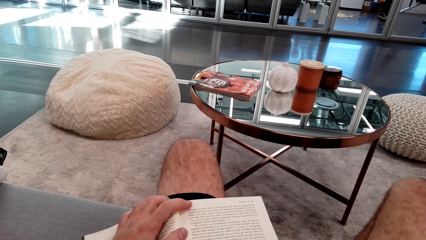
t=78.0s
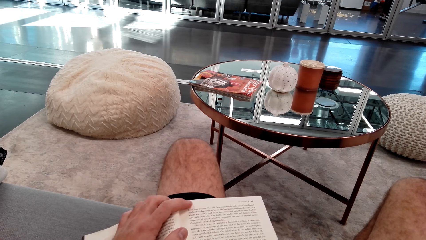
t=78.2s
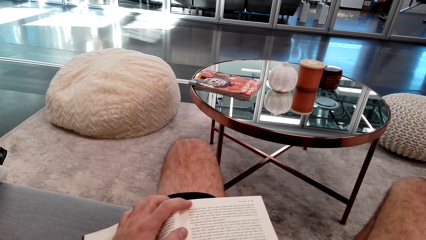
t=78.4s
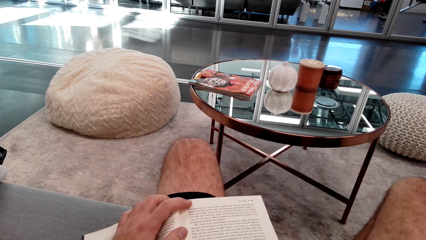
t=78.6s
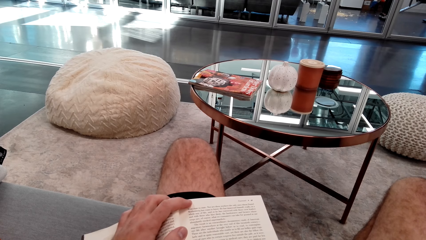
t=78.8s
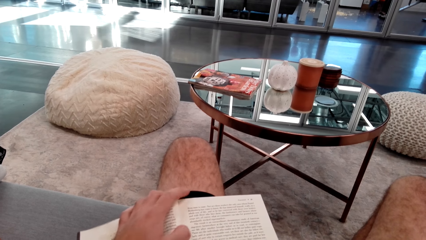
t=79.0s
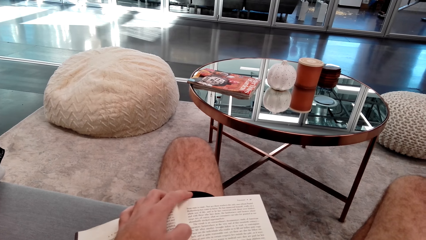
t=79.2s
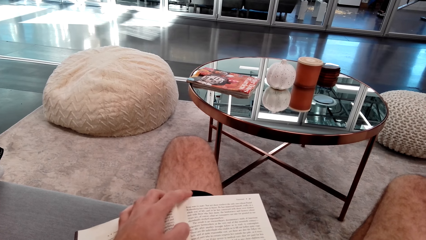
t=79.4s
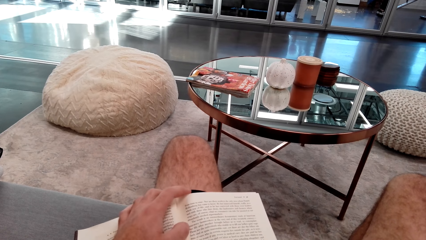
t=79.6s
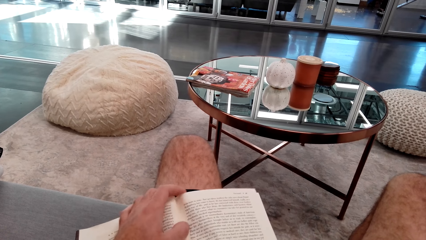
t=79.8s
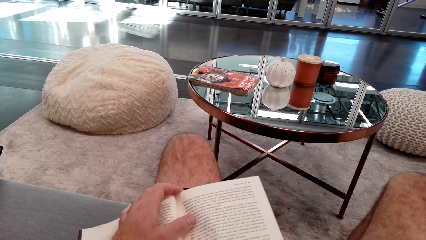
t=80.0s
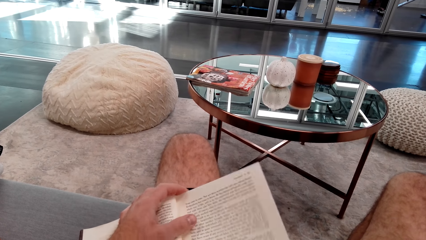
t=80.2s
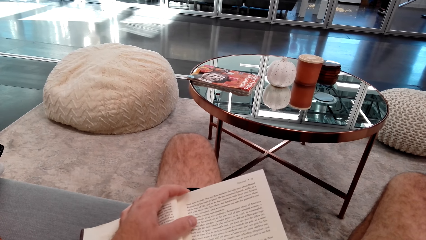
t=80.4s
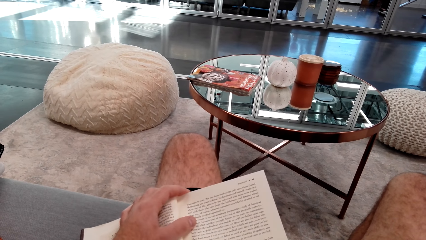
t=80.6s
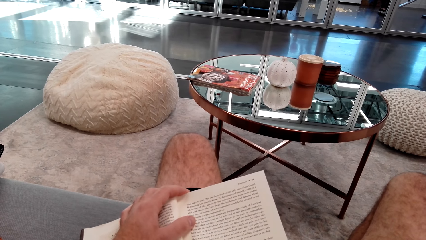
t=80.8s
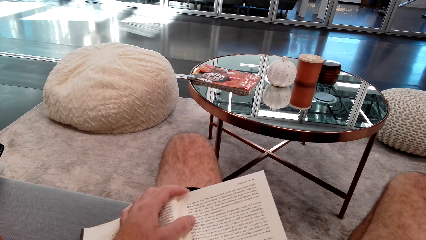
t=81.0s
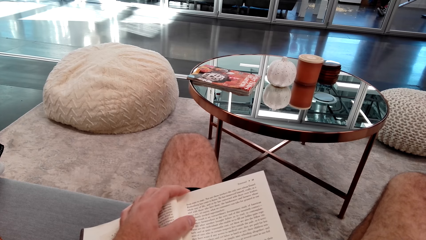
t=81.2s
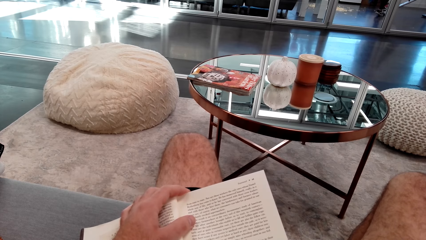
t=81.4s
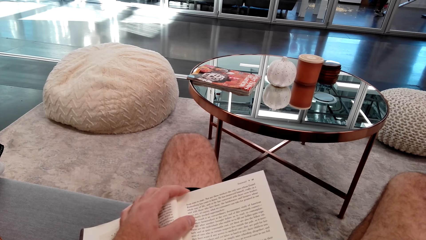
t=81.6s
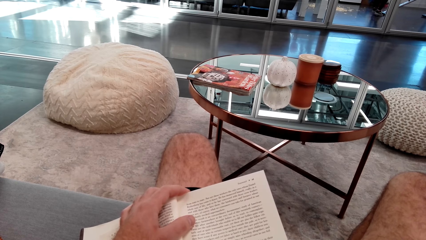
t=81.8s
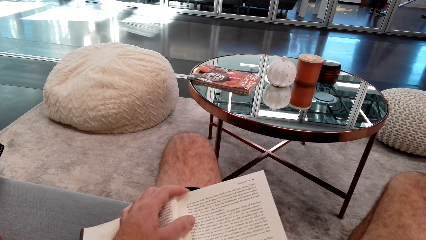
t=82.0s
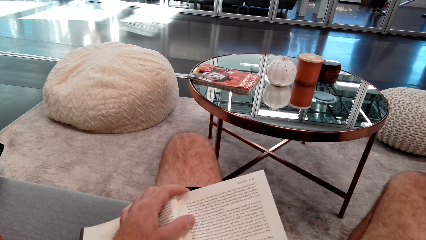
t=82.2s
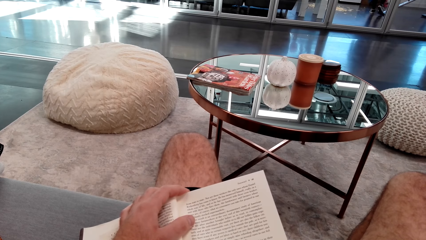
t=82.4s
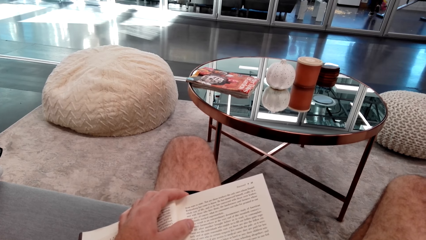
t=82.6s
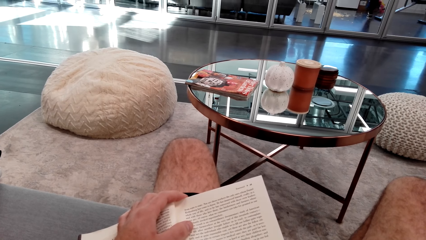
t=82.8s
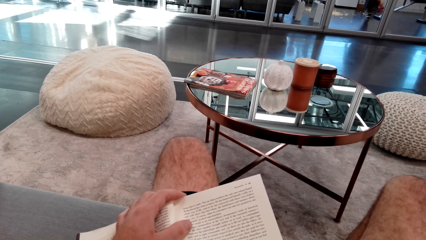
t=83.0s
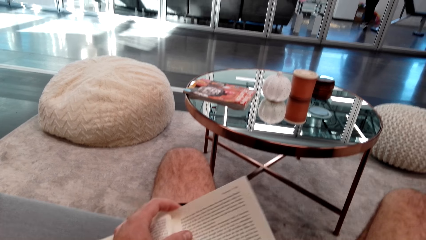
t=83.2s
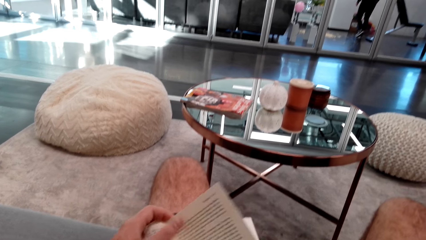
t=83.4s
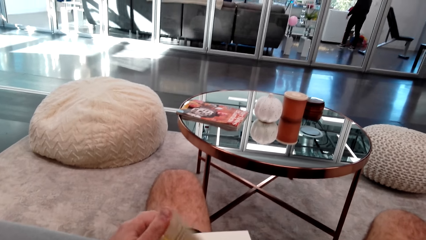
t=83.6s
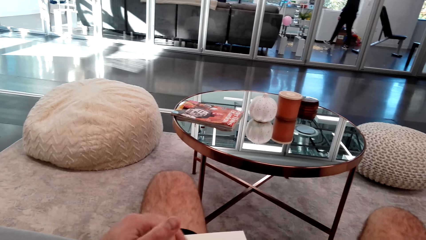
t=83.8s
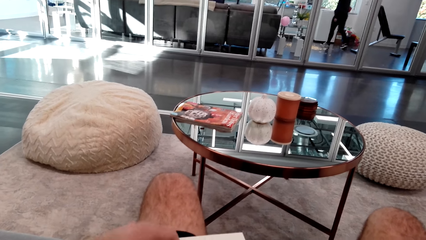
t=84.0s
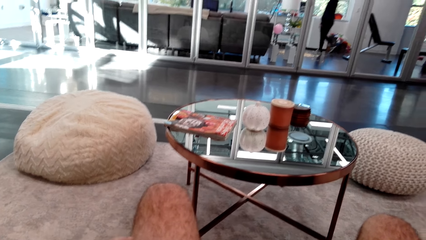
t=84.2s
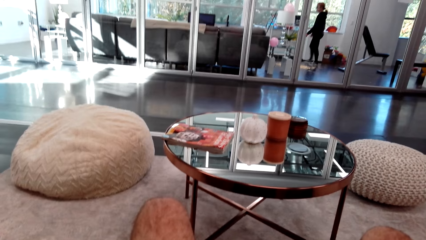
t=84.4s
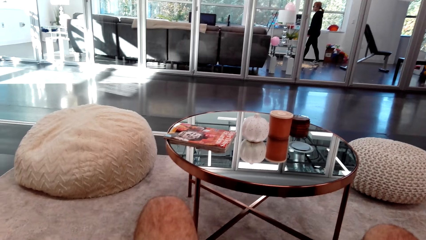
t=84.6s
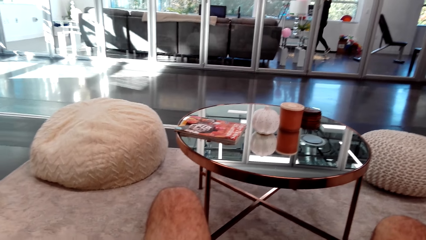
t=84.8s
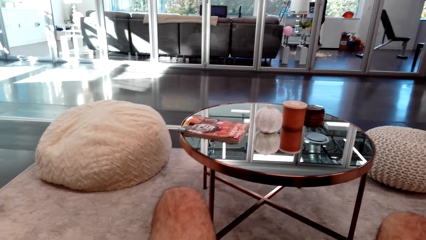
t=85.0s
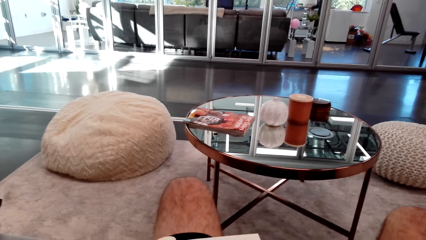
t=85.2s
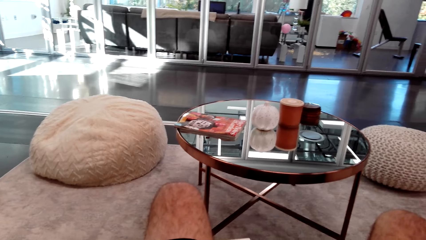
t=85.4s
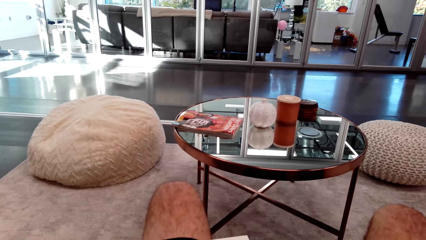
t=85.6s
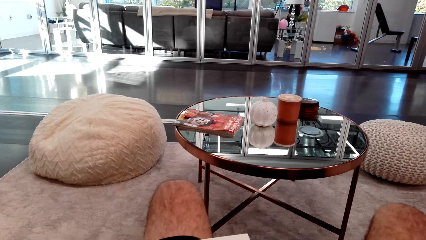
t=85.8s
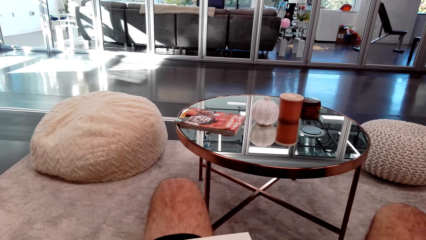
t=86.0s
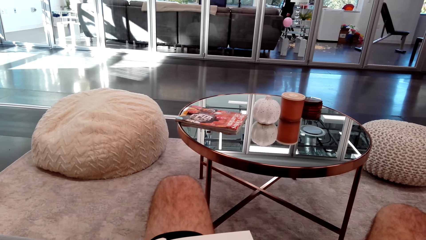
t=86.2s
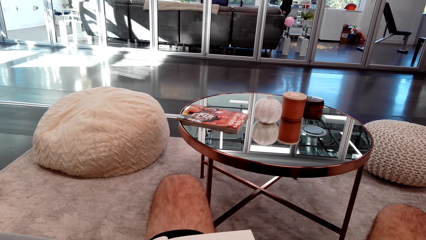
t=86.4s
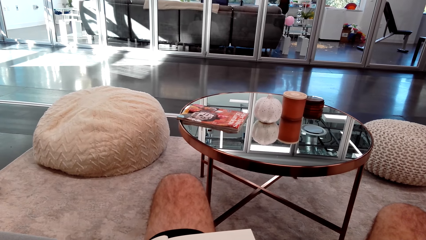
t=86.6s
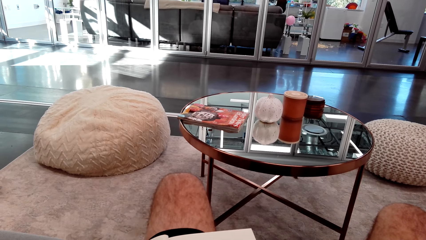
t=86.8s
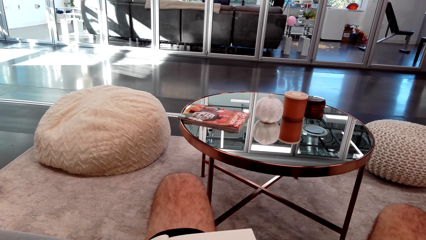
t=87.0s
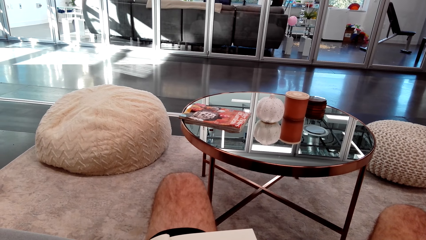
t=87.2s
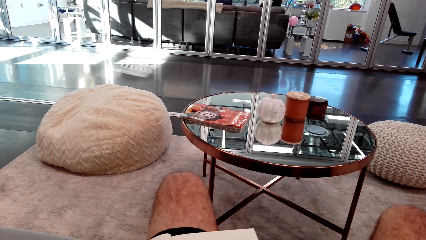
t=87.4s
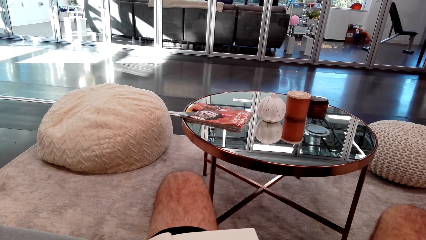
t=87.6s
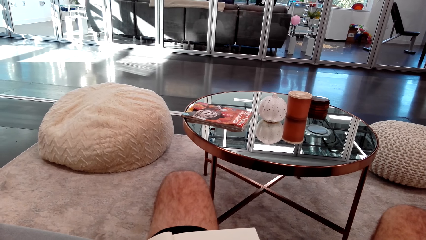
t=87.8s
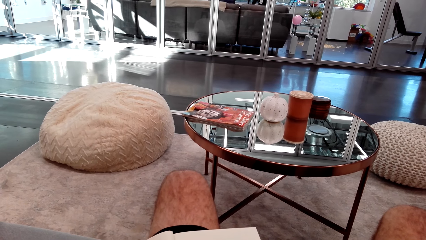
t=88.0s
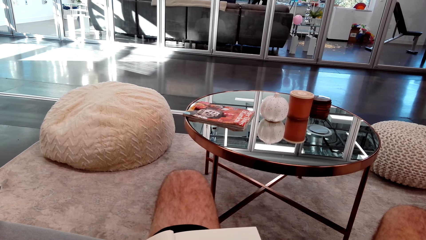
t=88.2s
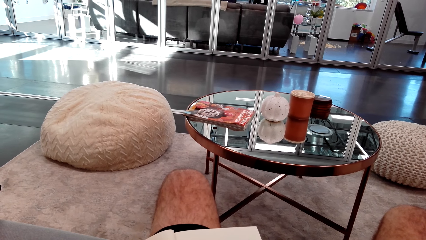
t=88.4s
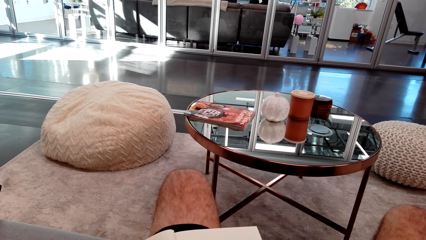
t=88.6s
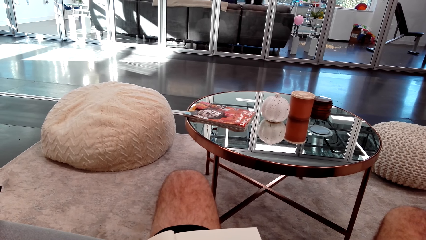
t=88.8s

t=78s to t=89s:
The camera wearer turns the page.
